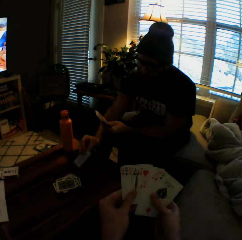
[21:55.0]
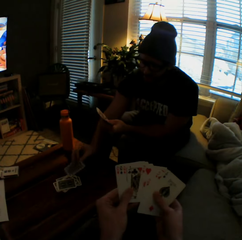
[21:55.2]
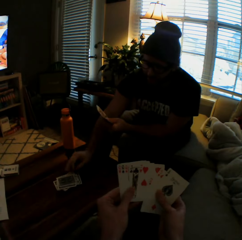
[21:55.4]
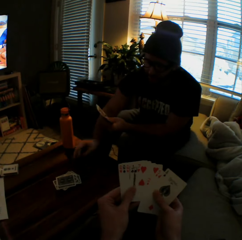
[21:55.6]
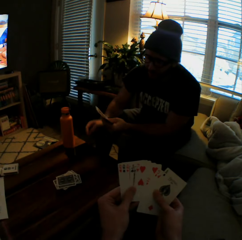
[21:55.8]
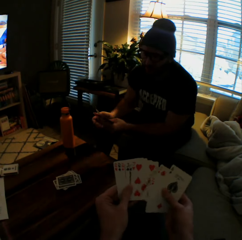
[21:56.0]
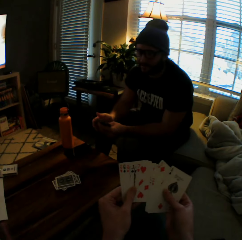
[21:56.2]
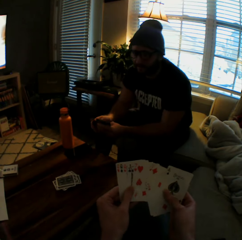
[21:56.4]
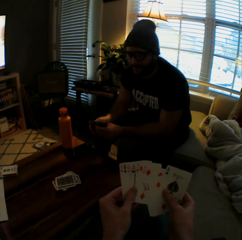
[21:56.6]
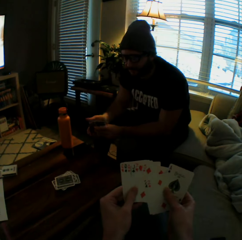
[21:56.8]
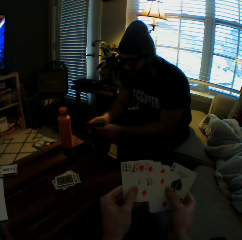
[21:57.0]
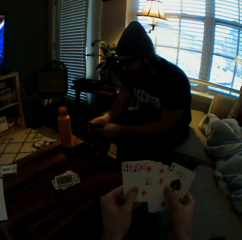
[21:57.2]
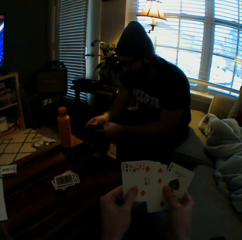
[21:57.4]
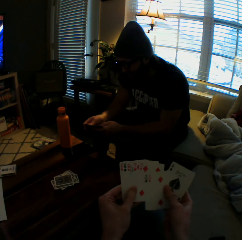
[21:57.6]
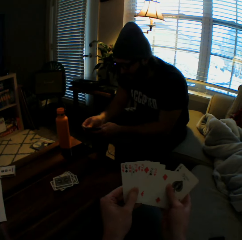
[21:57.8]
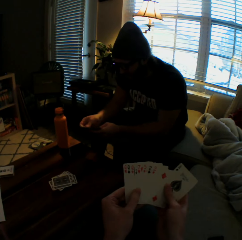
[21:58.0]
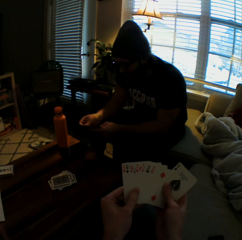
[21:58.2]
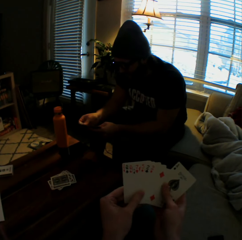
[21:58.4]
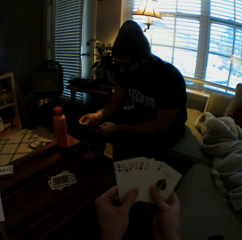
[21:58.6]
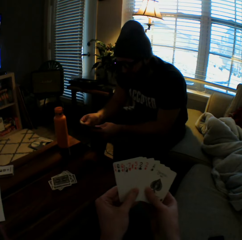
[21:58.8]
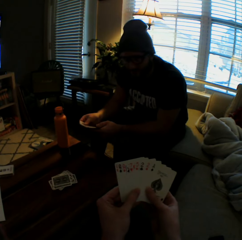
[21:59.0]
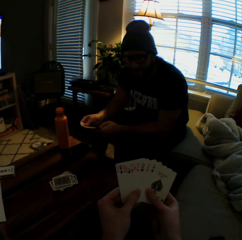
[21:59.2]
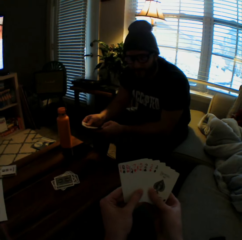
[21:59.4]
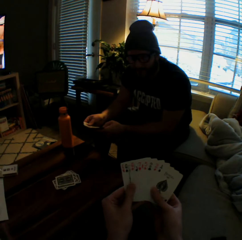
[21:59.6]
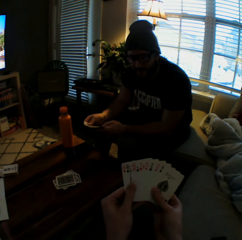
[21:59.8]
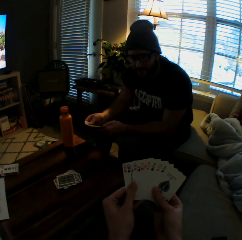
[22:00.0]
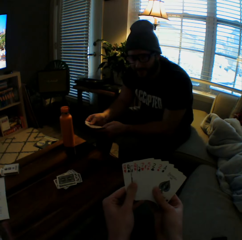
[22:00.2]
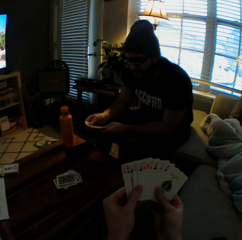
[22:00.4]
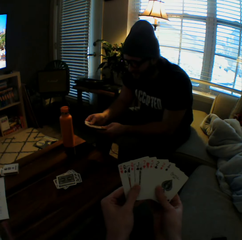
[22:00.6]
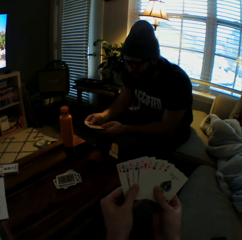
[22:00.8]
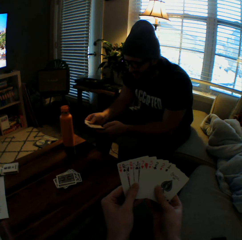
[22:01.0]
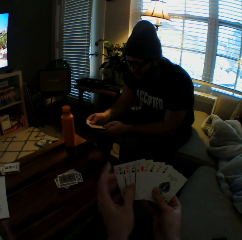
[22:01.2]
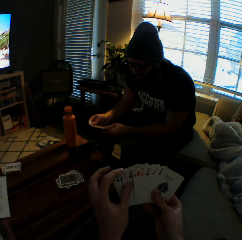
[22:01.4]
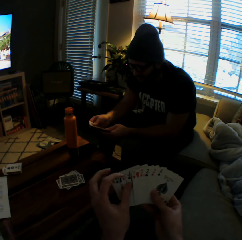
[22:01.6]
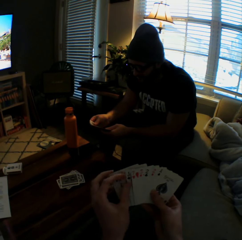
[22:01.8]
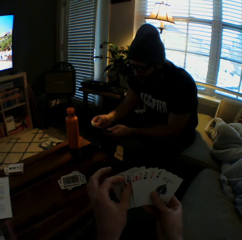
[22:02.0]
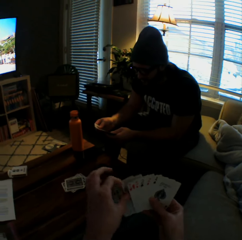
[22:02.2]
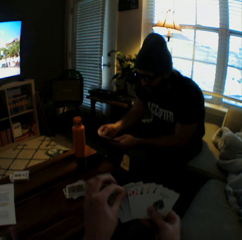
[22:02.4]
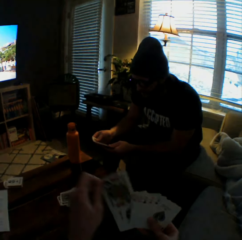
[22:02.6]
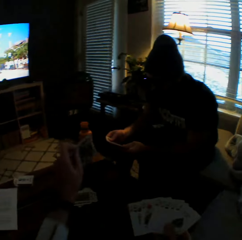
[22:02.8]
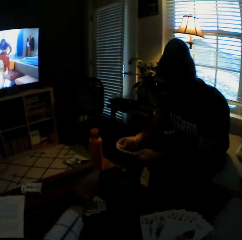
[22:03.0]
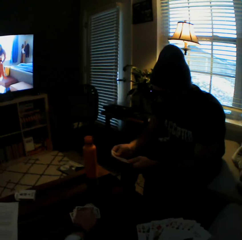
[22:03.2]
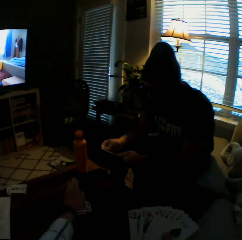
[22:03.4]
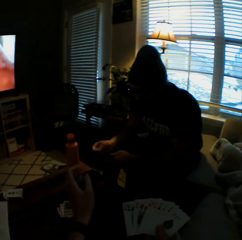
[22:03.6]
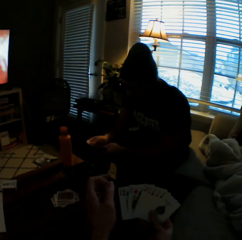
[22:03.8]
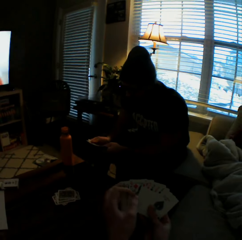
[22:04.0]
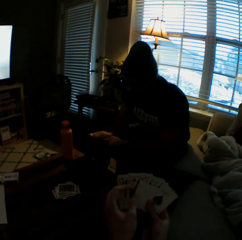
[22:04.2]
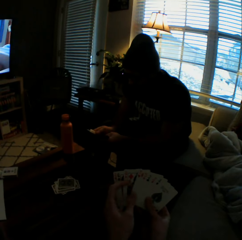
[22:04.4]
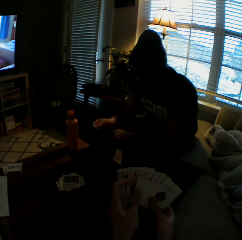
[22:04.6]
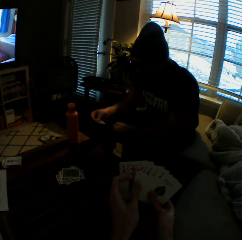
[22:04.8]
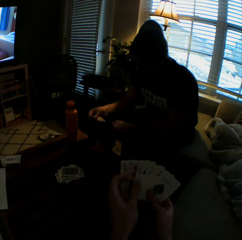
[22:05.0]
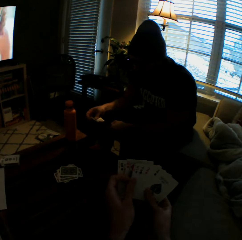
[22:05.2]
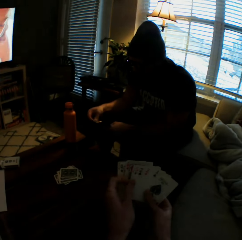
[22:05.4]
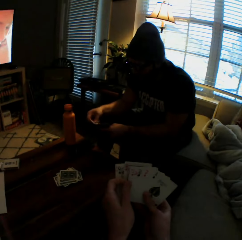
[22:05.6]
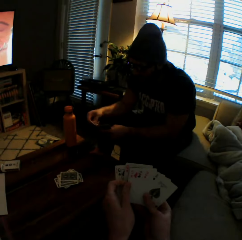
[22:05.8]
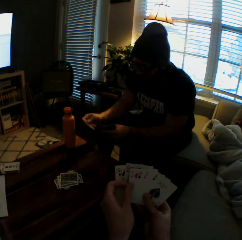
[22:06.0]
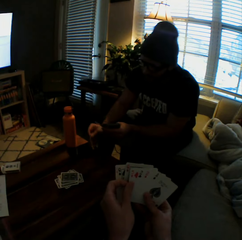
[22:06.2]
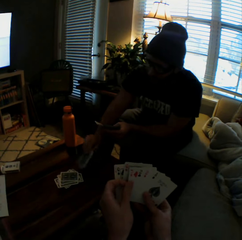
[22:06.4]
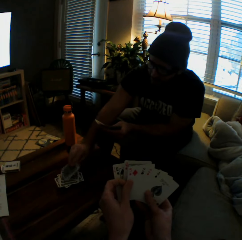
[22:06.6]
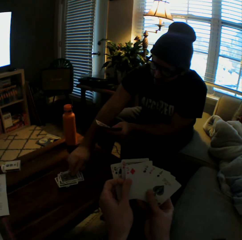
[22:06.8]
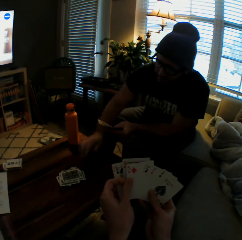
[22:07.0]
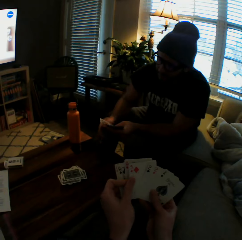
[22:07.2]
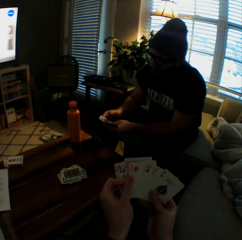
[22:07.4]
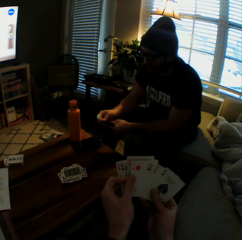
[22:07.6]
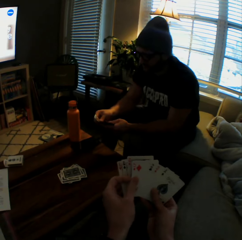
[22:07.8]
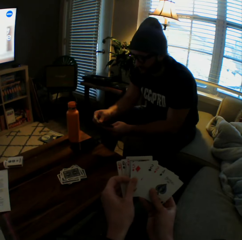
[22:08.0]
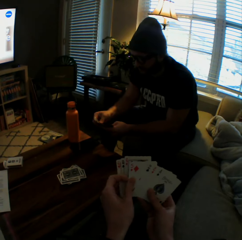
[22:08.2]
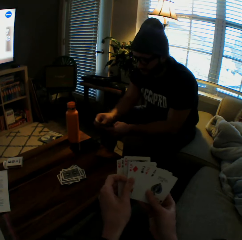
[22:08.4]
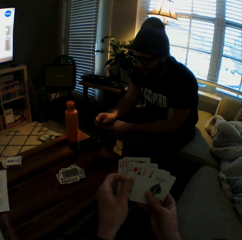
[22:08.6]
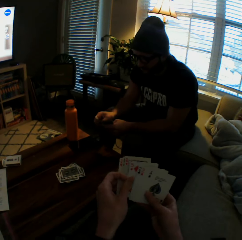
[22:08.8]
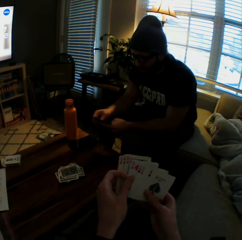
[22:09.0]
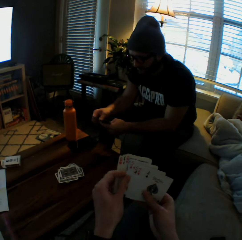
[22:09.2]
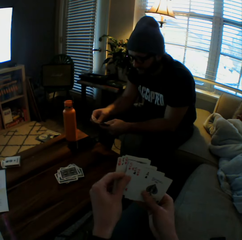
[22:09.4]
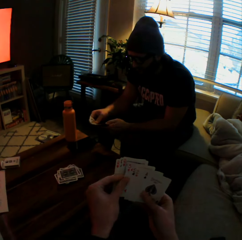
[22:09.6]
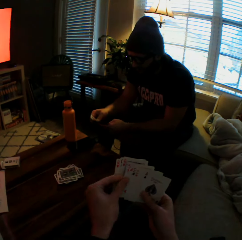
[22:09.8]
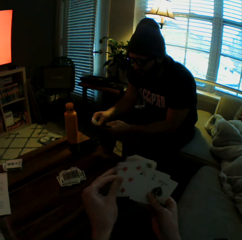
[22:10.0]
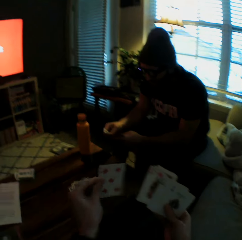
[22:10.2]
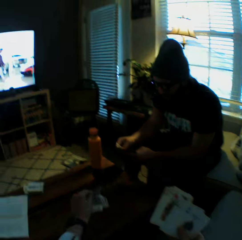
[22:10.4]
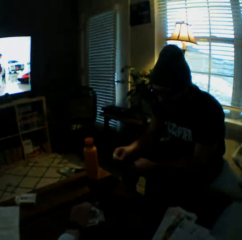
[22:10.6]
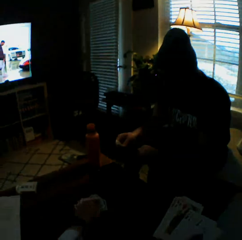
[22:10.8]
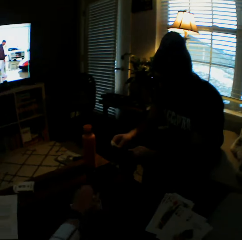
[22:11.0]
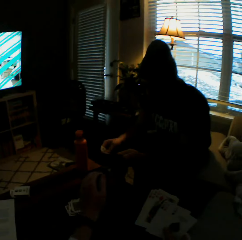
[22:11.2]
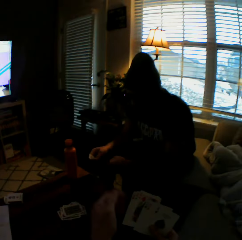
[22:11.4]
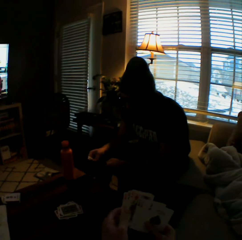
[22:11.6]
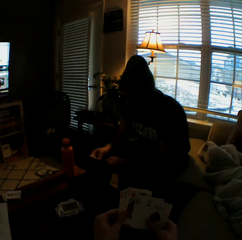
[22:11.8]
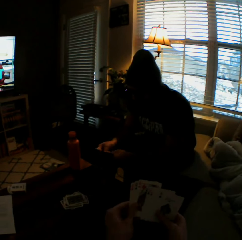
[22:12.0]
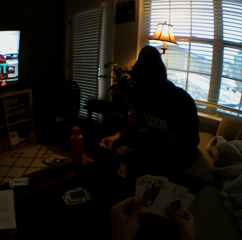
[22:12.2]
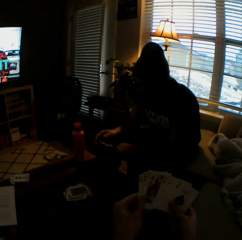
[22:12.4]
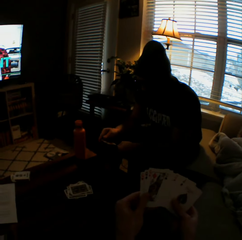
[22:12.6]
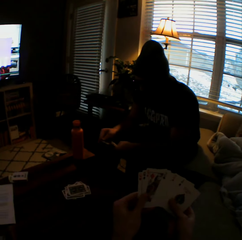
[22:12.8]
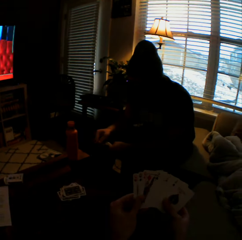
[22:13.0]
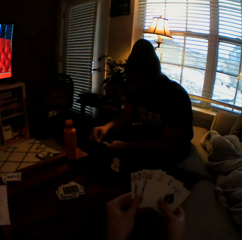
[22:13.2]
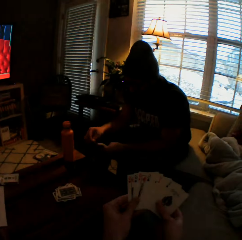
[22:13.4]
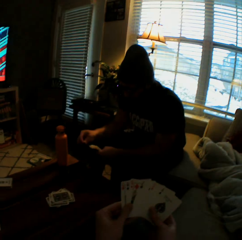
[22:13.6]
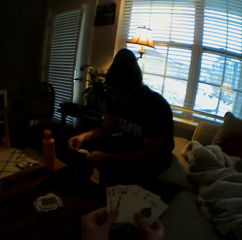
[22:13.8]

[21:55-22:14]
The man drops another card on the table with his right hand. The camera wearer arranges the cards in her hands. She drops another card on the table with her left hand. The man drops another card on the table with his right hand. The camera wearer drops another card on the table with her left hand.

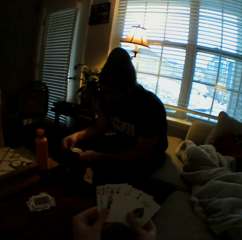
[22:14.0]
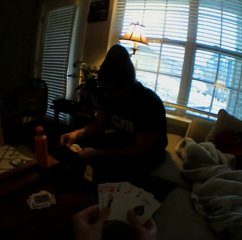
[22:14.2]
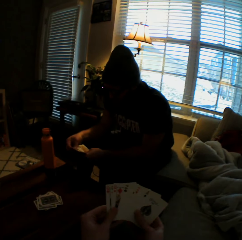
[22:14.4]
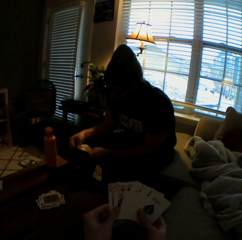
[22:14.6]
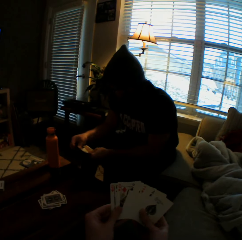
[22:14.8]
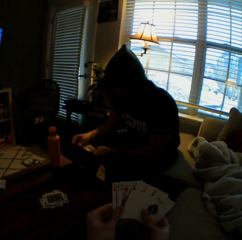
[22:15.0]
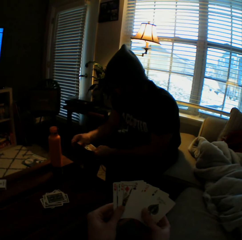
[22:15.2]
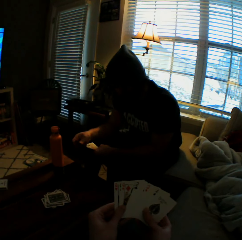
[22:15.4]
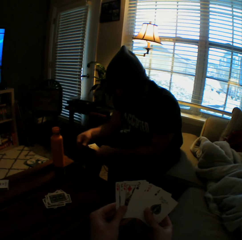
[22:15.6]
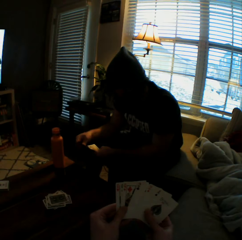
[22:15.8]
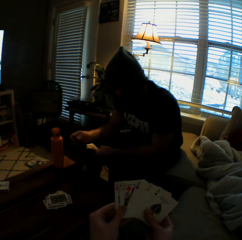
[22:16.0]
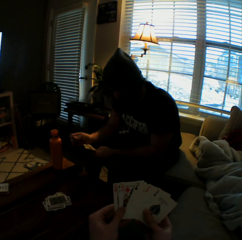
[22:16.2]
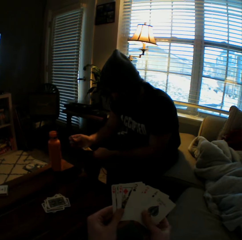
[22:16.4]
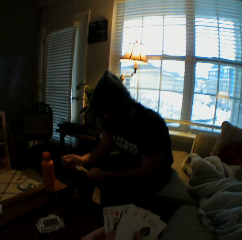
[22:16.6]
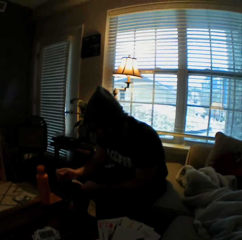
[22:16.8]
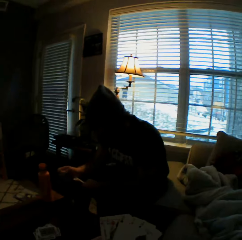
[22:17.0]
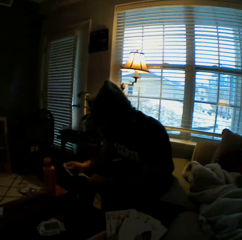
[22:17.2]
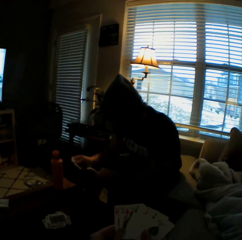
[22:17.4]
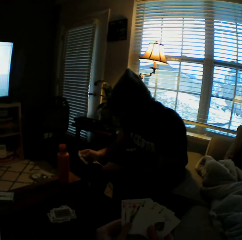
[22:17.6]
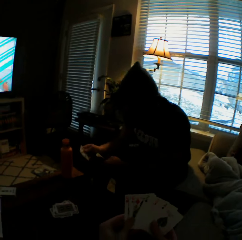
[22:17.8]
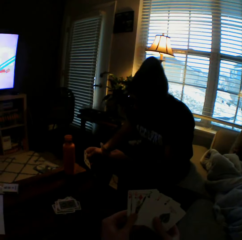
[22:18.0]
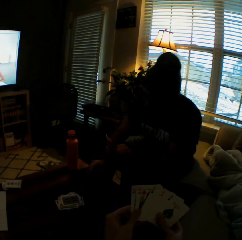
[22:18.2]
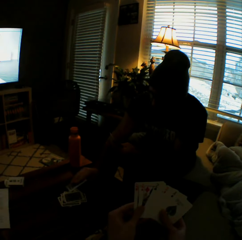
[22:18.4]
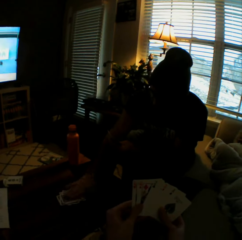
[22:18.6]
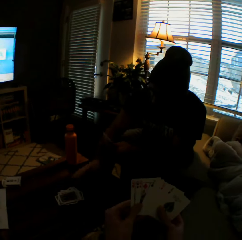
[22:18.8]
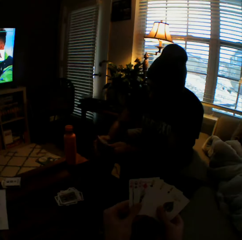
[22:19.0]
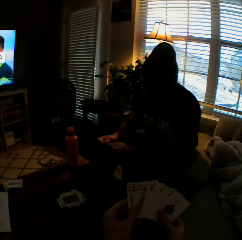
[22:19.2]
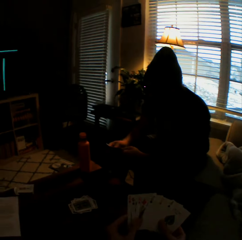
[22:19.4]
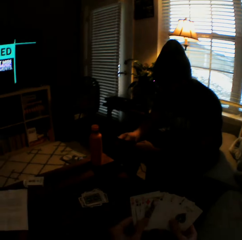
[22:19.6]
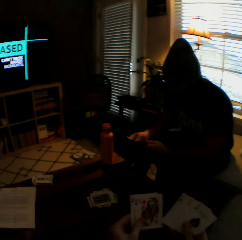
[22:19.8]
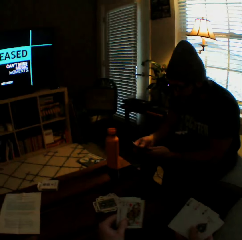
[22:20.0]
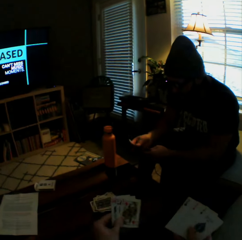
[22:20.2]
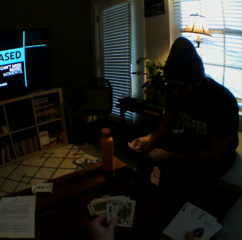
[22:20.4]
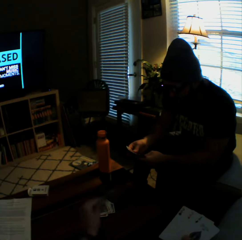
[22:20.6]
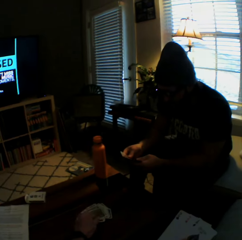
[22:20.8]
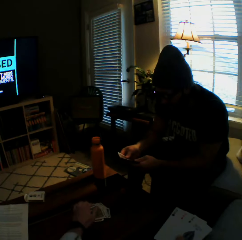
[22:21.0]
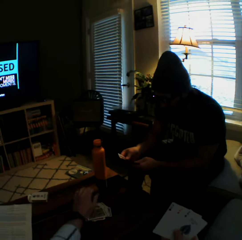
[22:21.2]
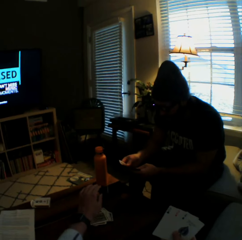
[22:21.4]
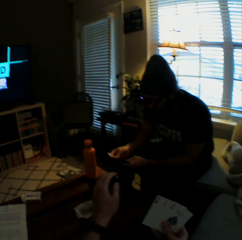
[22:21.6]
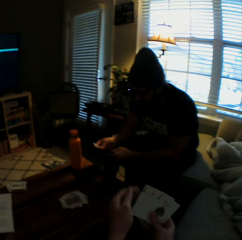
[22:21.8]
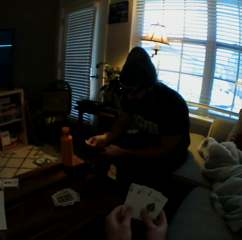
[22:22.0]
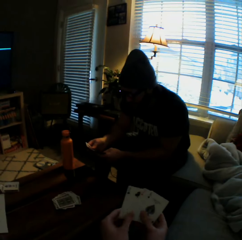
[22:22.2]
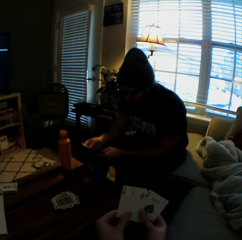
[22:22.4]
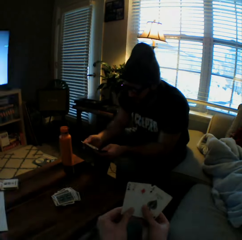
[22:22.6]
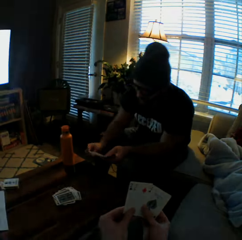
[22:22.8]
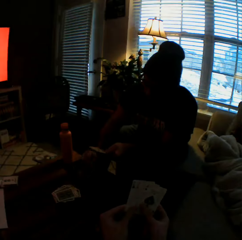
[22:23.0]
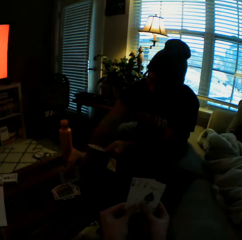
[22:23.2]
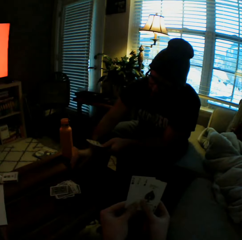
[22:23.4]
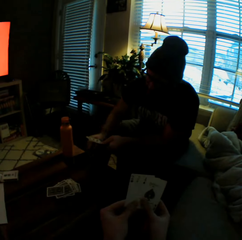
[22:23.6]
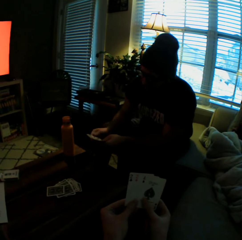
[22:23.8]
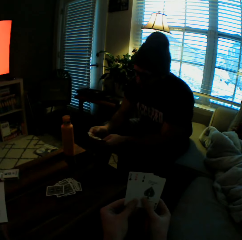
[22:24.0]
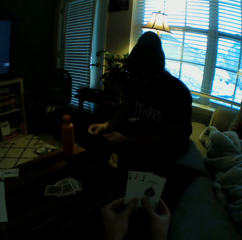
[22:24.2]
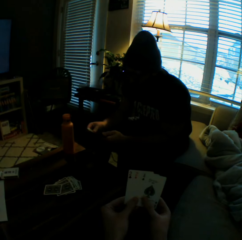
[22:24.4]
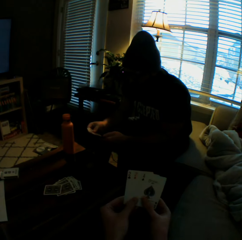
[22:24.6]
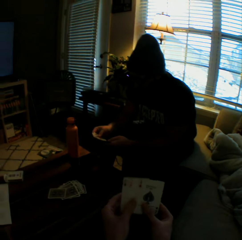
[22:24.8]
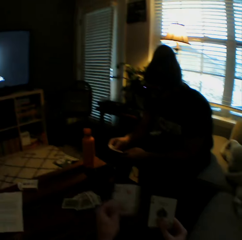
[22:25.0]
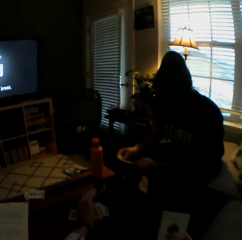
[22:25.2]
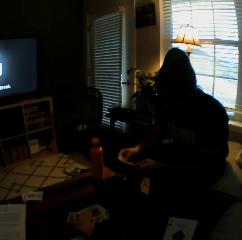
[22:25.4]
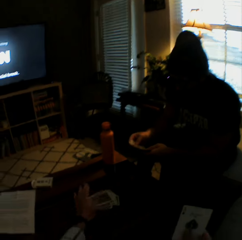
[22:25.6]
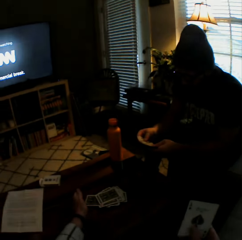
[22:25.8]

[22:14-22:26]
The man arranges the cards in his hands and drops another card on the table with his right hand. The camera wearer drops another card on the table with her left hand. The man drops another card on the table with his right hand.
